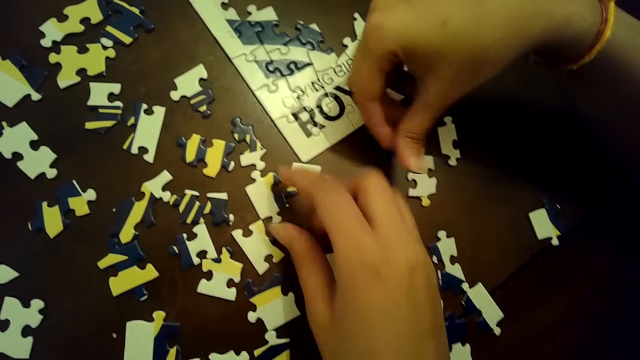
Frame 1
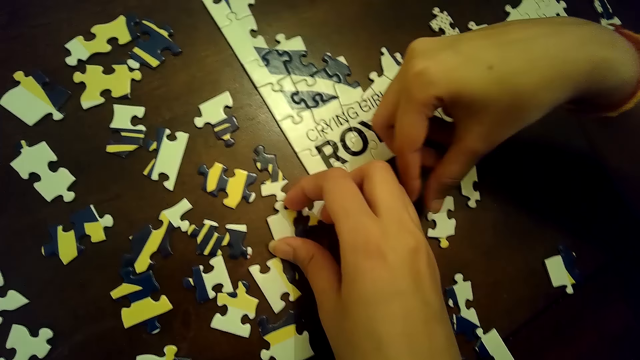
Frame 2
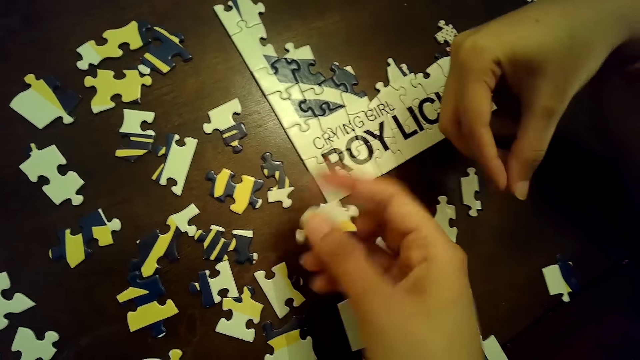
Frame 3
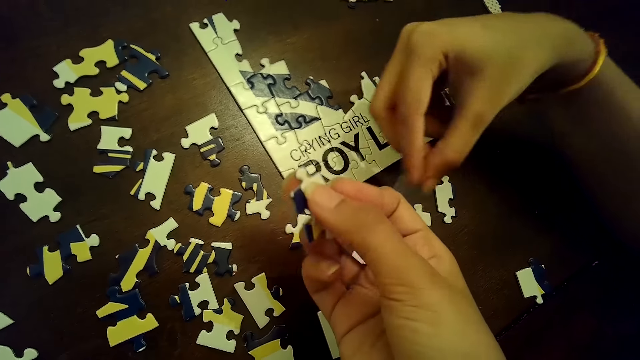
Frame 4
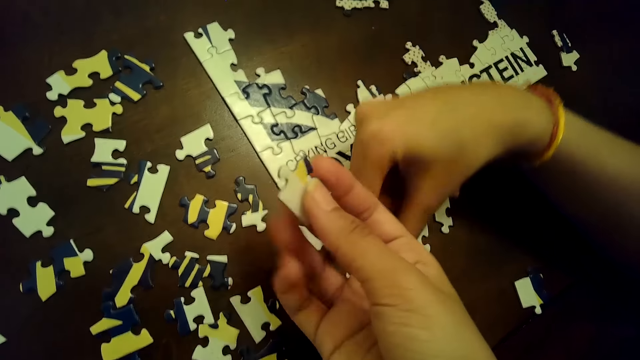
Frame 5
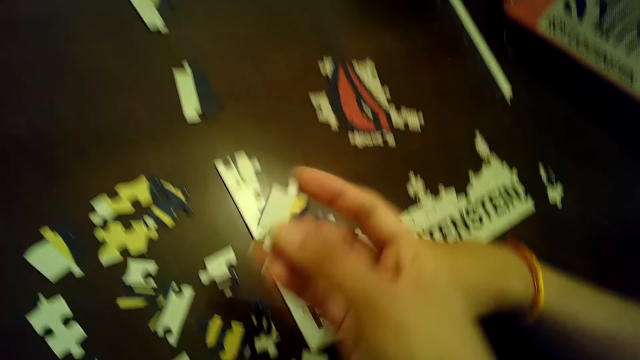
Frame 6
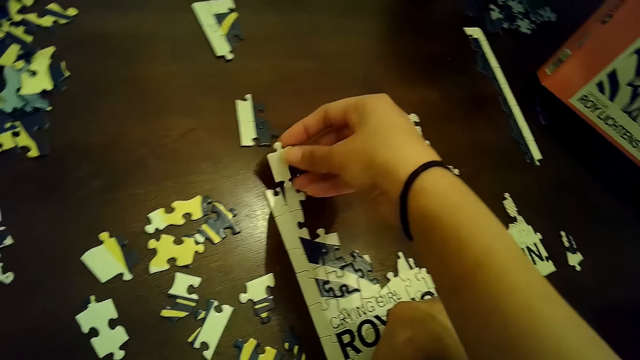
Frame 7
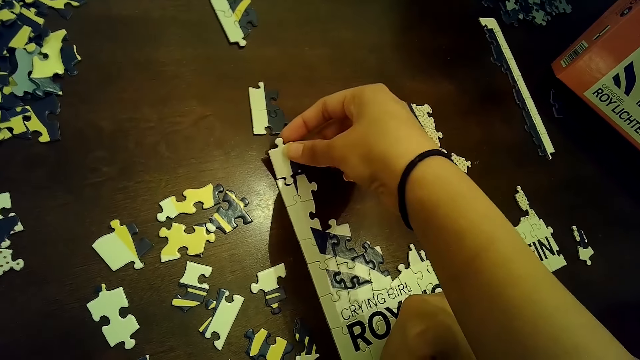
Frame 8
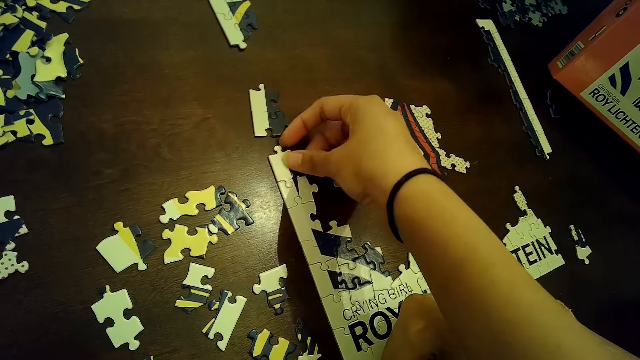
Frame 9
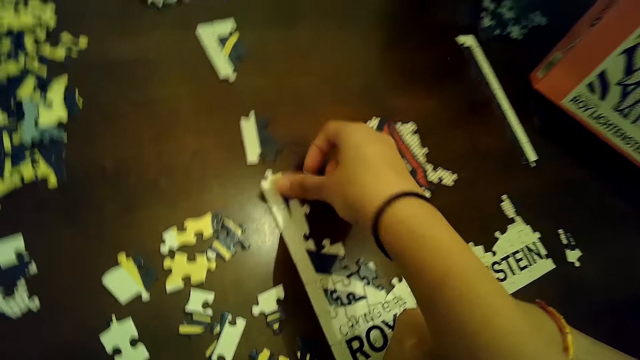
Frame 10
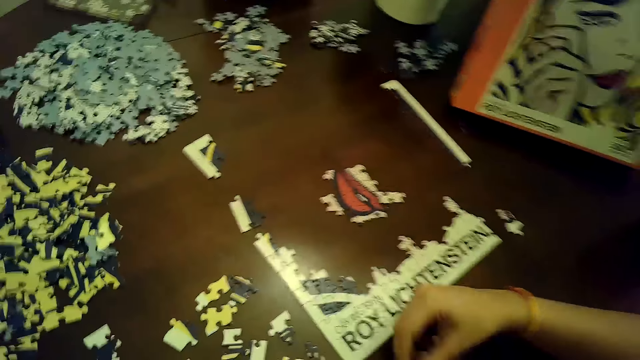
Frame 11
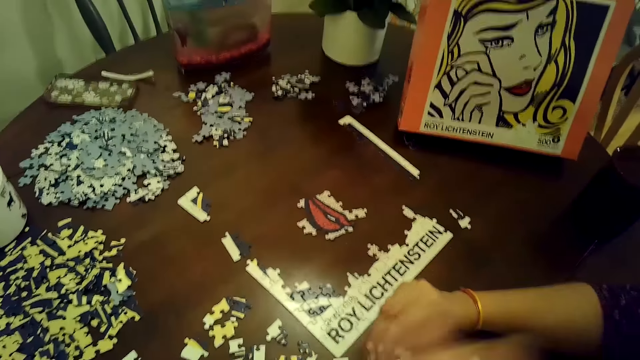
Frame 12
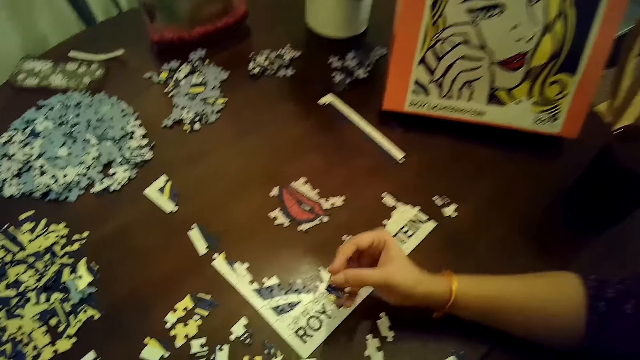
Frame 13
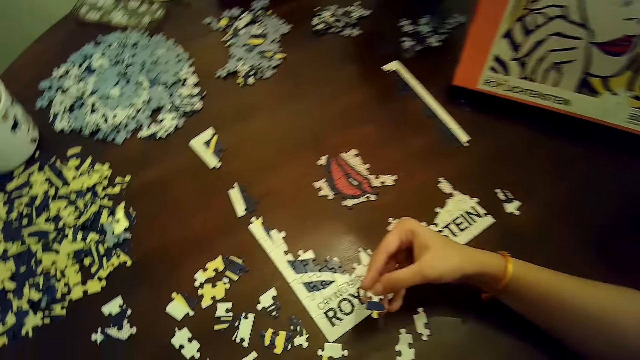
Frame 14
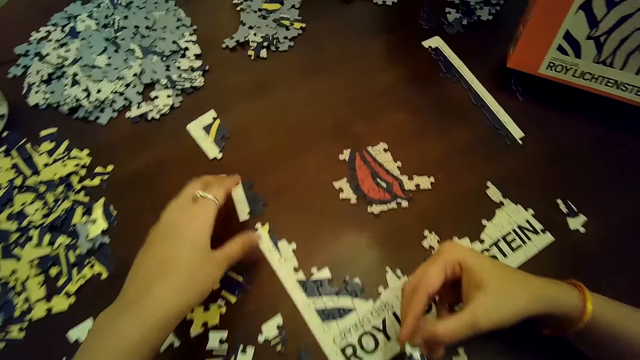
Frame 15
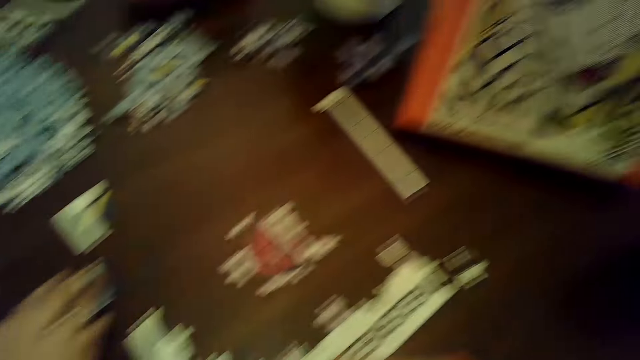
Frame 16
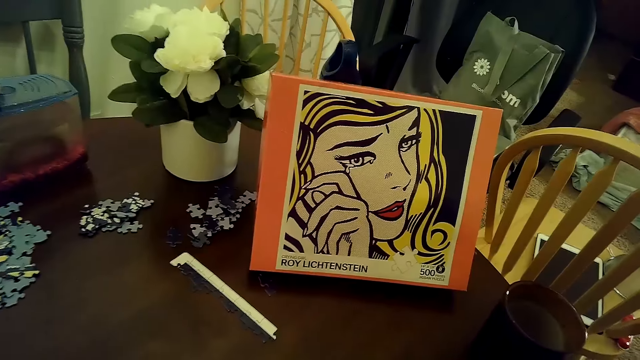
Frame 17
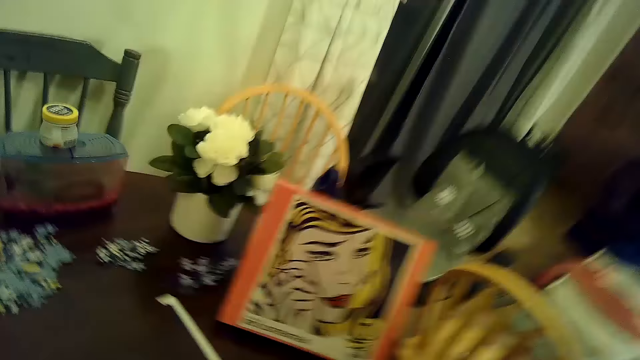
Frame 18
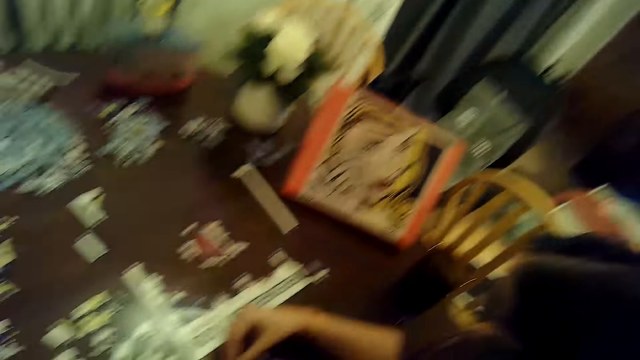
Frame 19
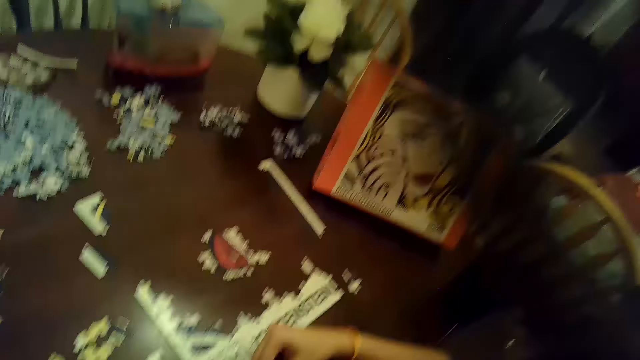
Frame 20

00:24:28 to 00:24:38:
The camera wearer picks up a piece of jigsaw puzzle from the table with her right hand. She spins the piece of jigsaw puzzle in her right hand. She inserts the piece of jigsaw puzzle into the tile on the table with her right hand. A woman picks up a piece of jigsaw puzzle from the table with her right hand. The camera wearer moves a piece of jigsaw puzzle on the table with her left hand.

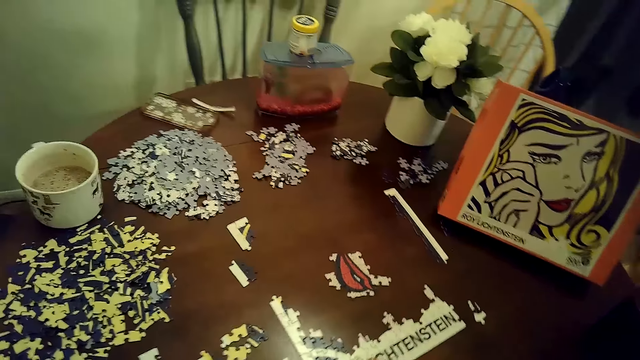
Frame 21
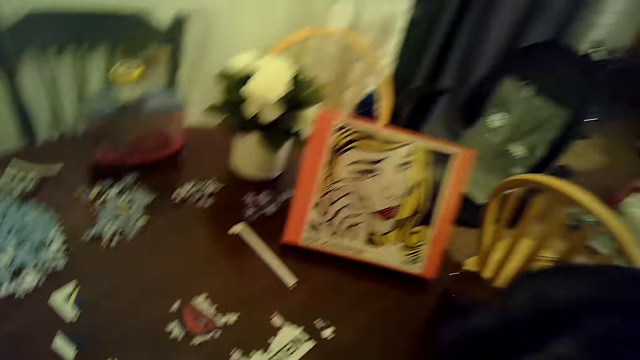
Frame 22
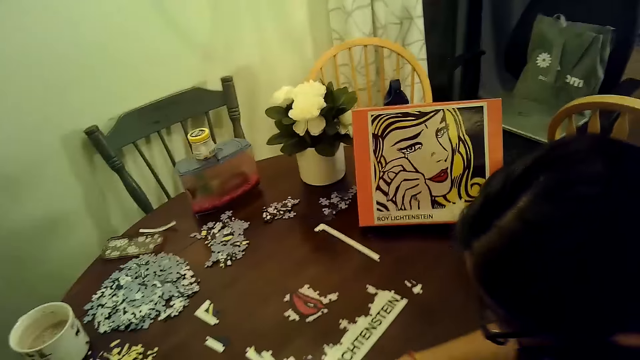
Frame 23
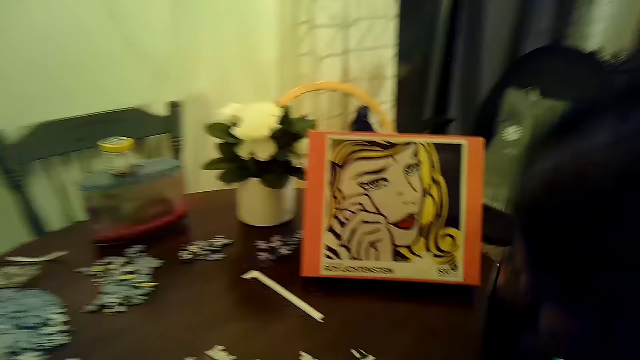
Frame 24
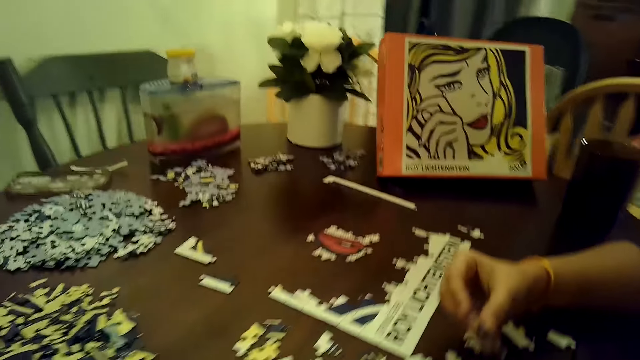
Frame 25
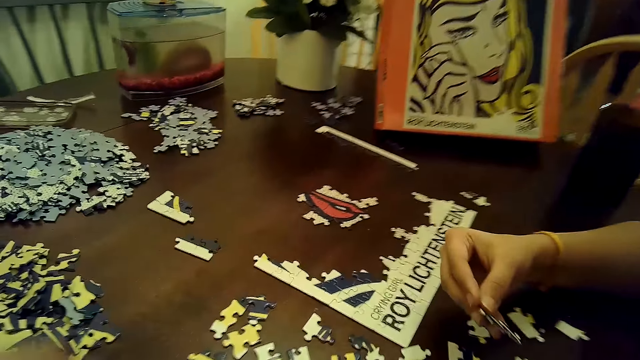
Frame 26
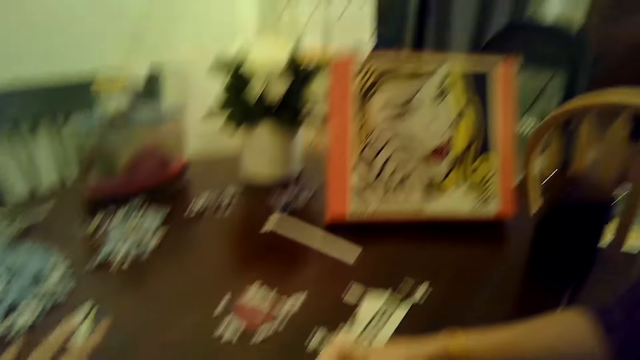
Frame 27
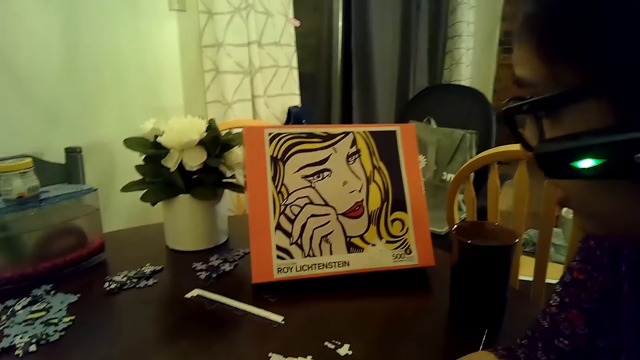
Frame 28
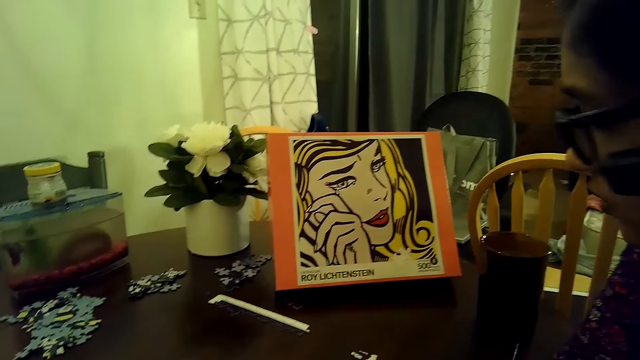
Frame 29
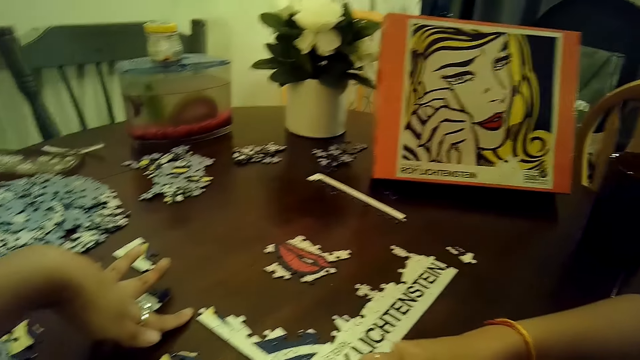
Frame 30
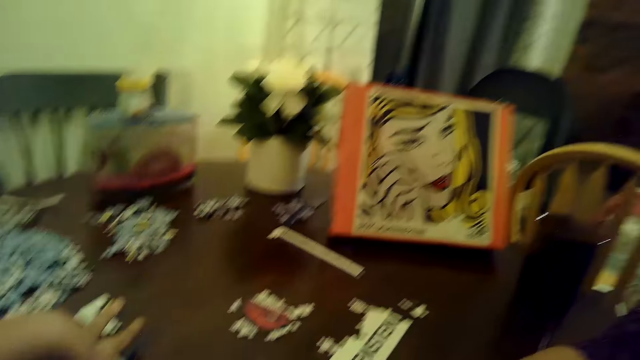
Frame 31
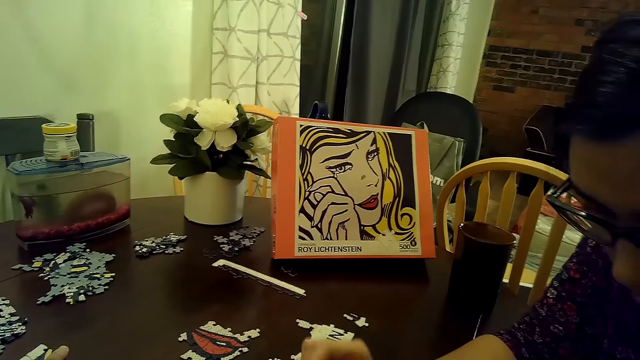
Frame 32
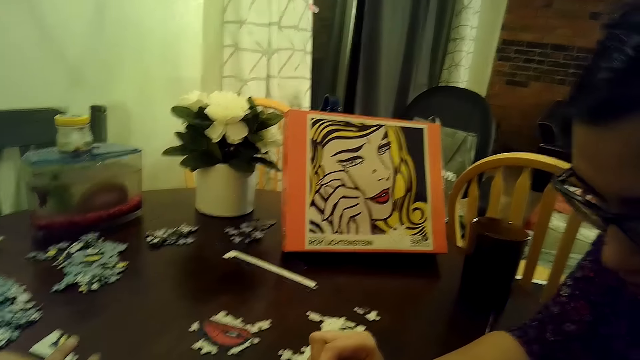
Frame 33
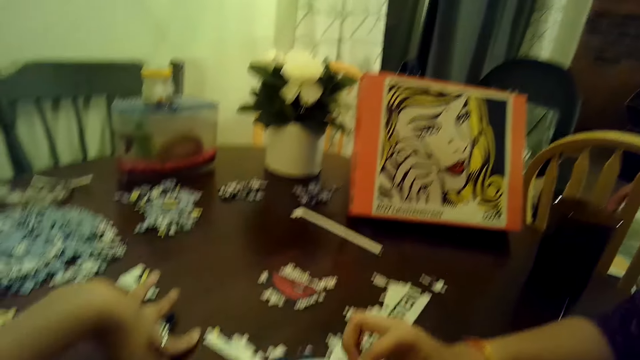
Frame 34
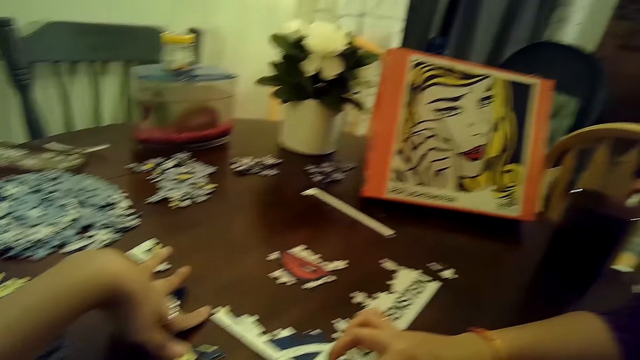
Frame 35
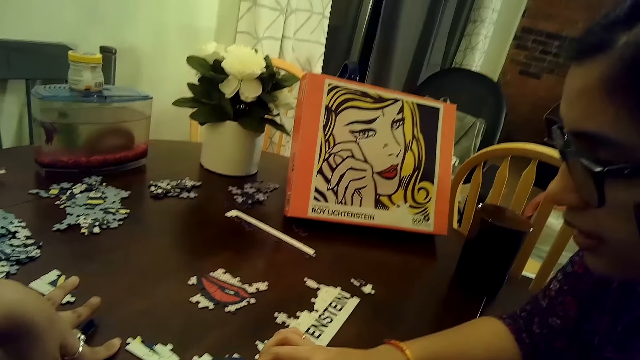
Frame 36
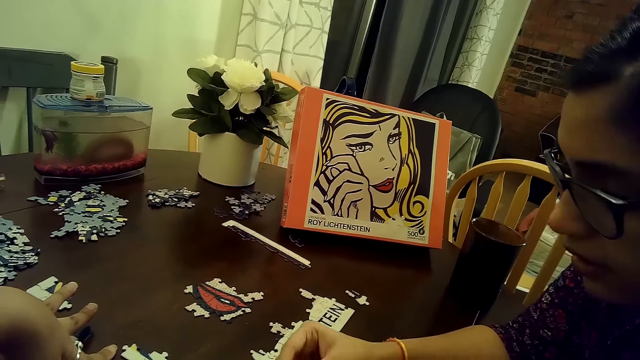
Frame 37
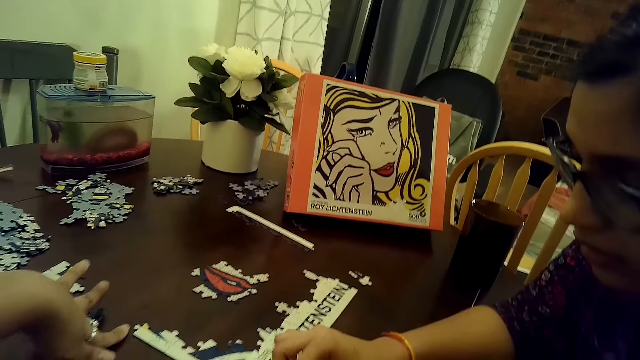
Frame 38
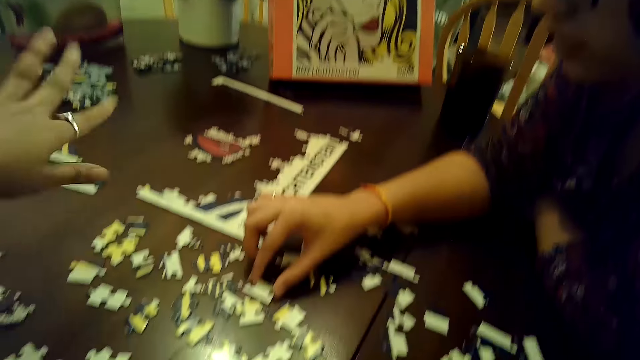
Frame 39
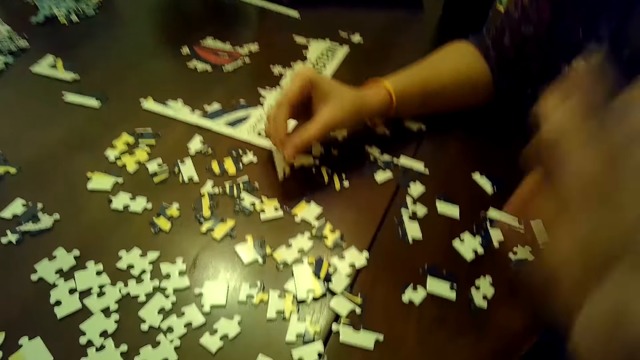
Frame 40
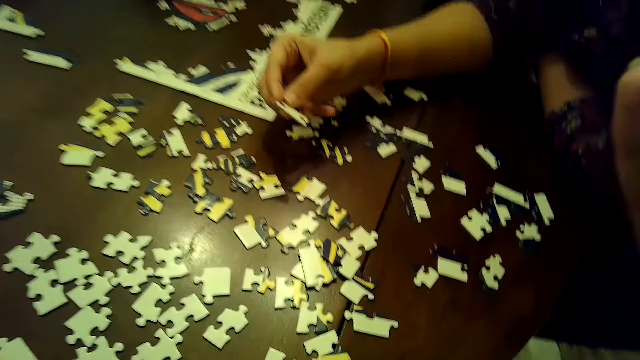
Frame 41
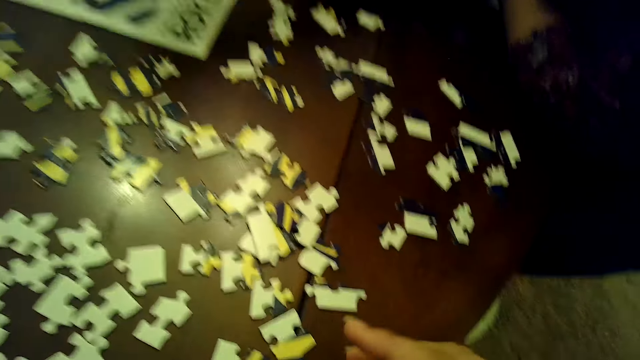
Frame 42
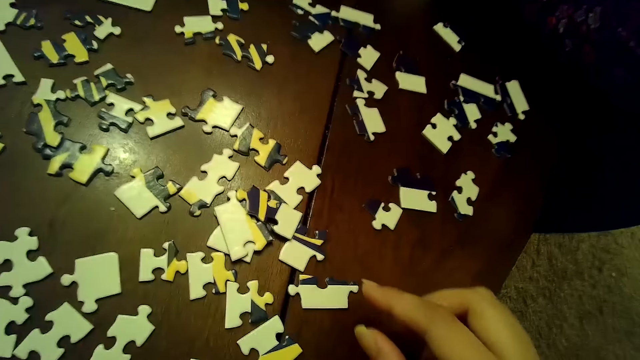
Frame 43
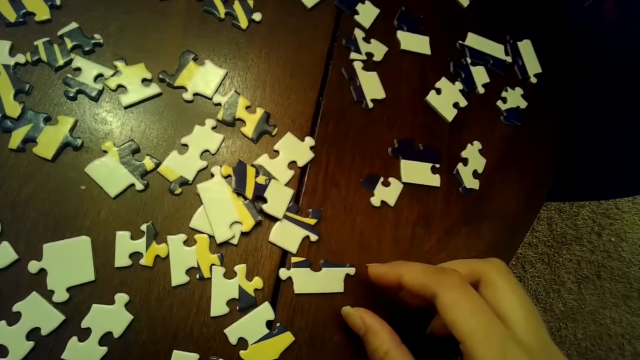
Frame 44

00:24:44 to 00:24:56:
A woman holds a piece of jigsaw puzzle in her right hand. The camera wearer places her left hand on the table. She arranges cards on the table. She removes her left hand from the table. The woman picks a piece of jigsaw puzzle from the table with her right hand.
